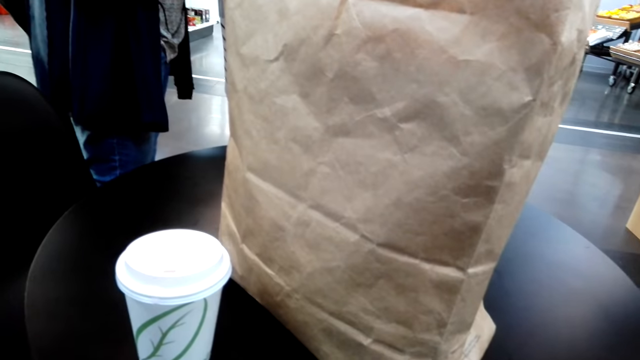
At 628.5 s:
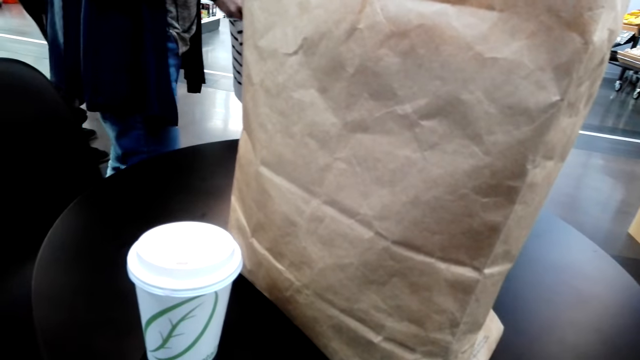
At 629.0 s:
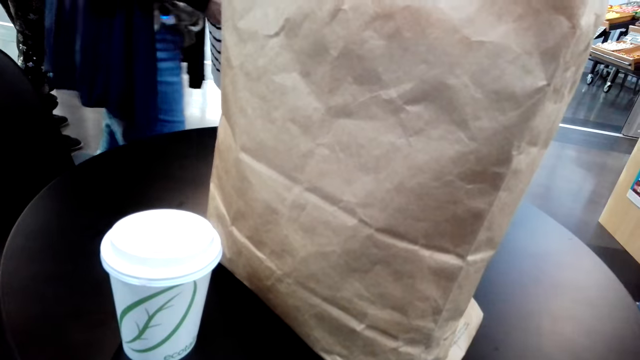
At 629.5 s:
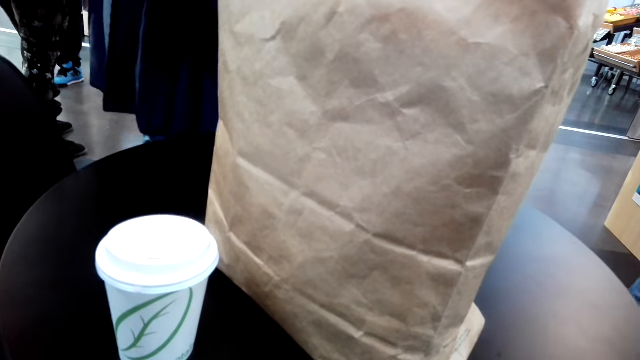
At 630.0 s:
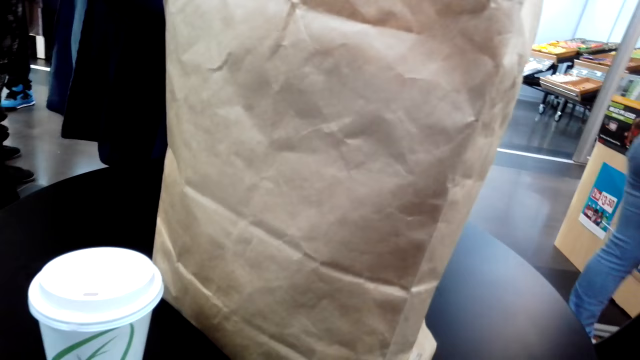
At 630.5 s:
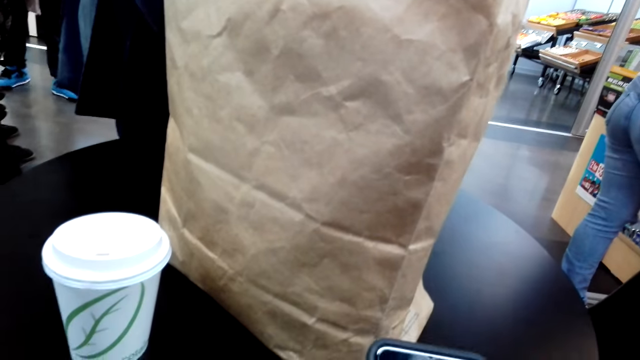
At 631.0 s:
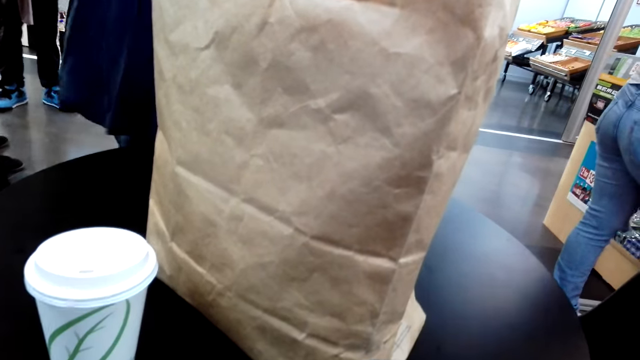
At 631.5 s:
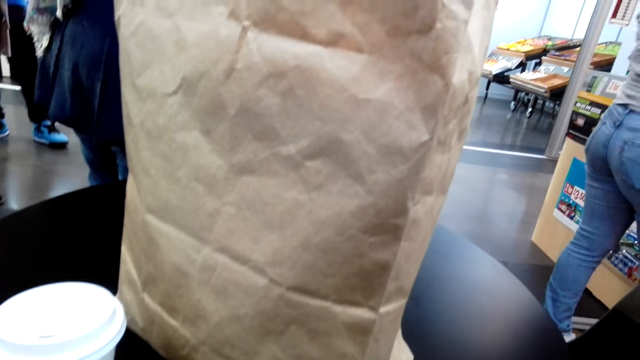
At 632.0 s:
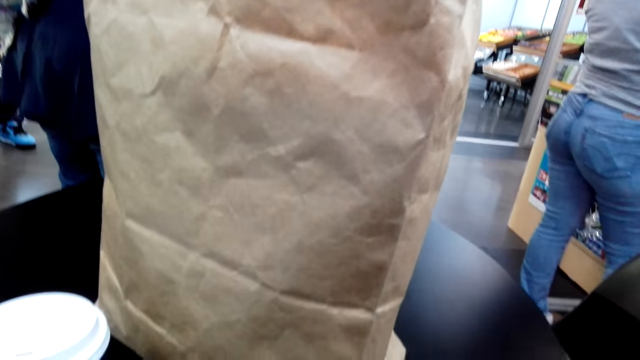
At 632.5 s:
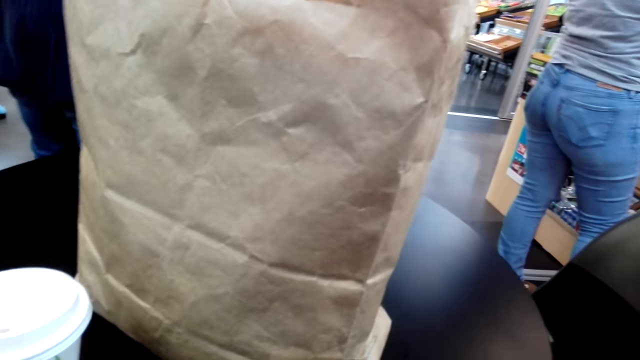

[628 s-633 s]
The camera wearer looks at the table.

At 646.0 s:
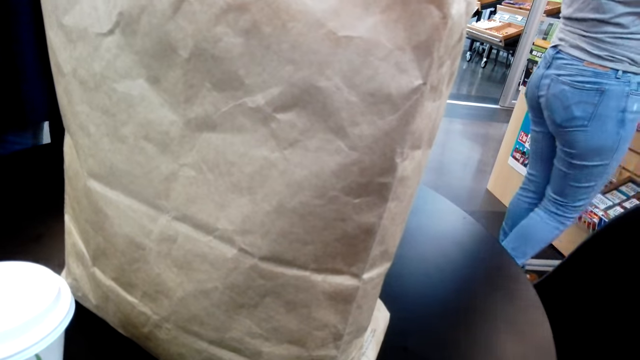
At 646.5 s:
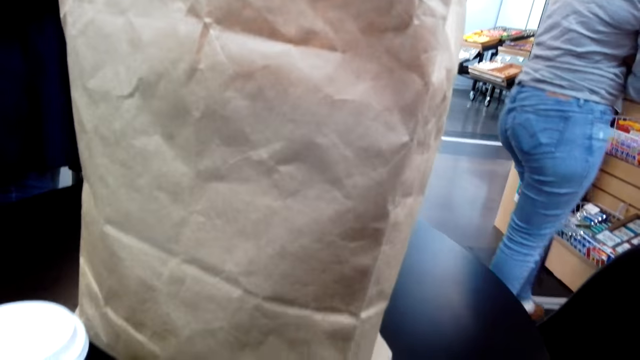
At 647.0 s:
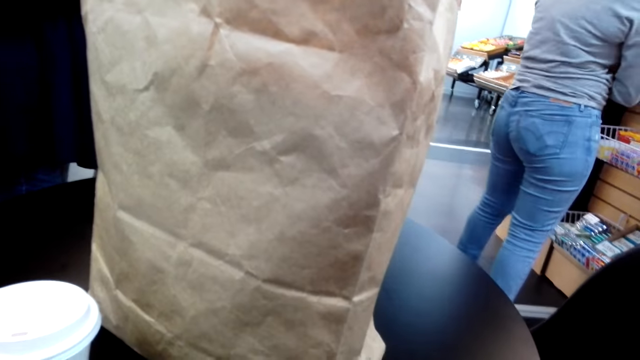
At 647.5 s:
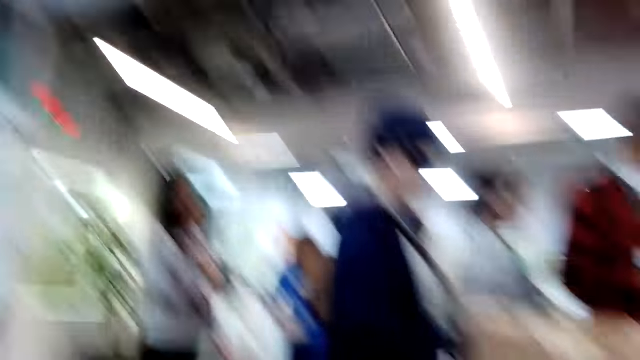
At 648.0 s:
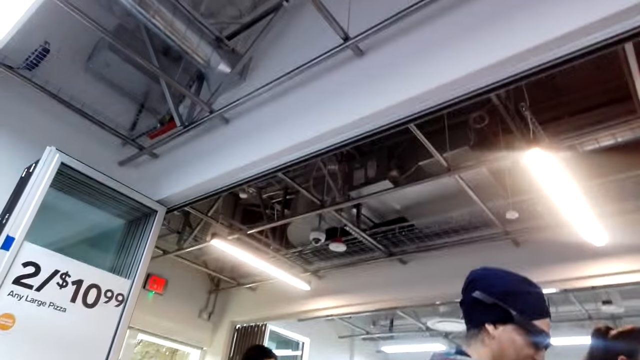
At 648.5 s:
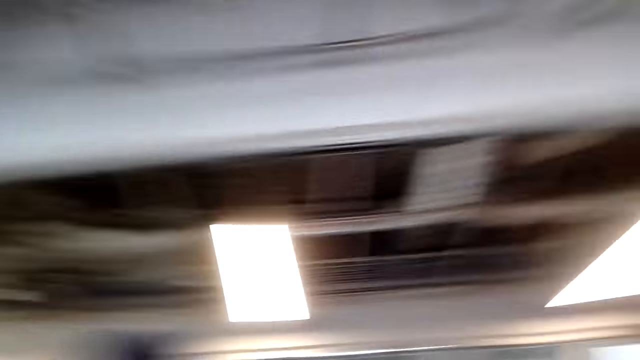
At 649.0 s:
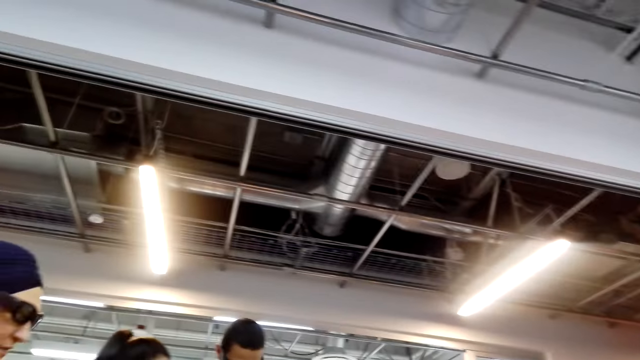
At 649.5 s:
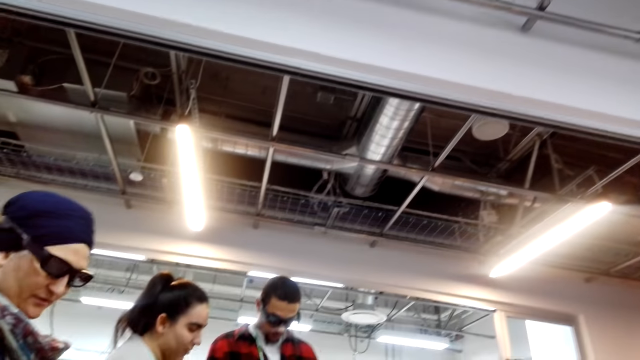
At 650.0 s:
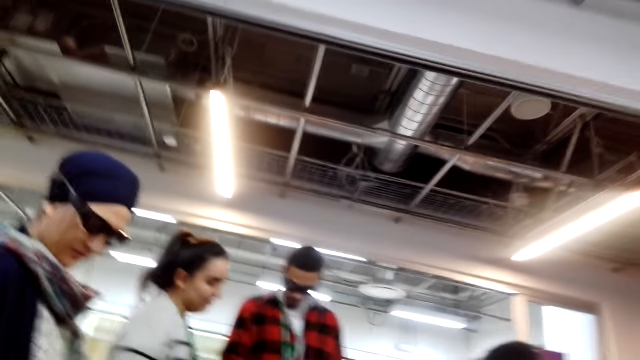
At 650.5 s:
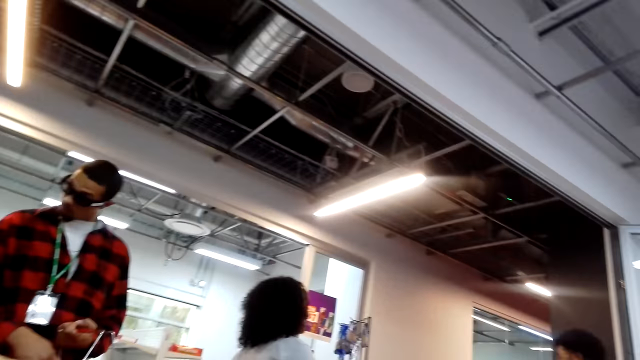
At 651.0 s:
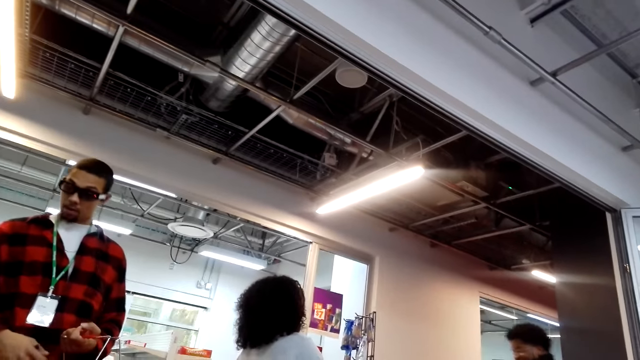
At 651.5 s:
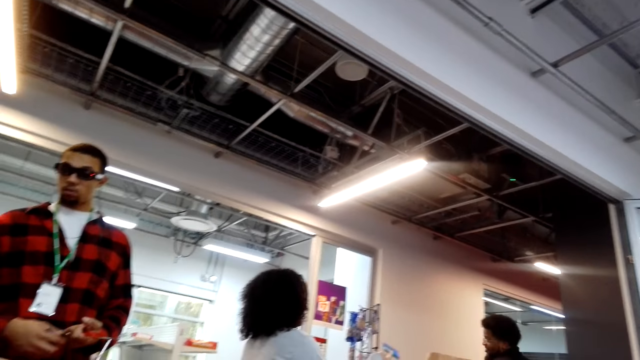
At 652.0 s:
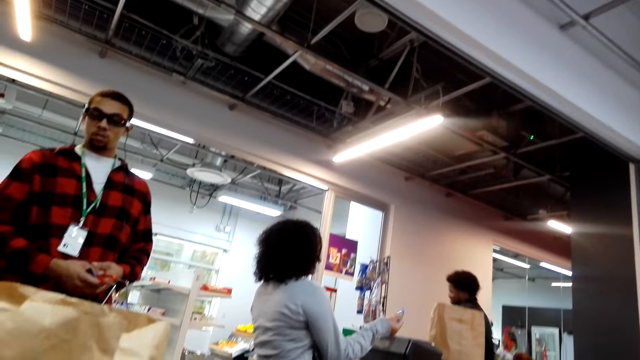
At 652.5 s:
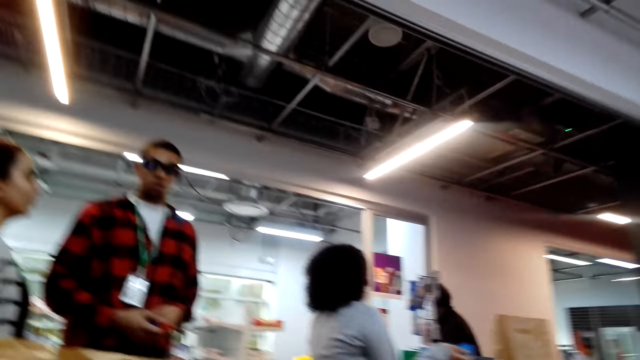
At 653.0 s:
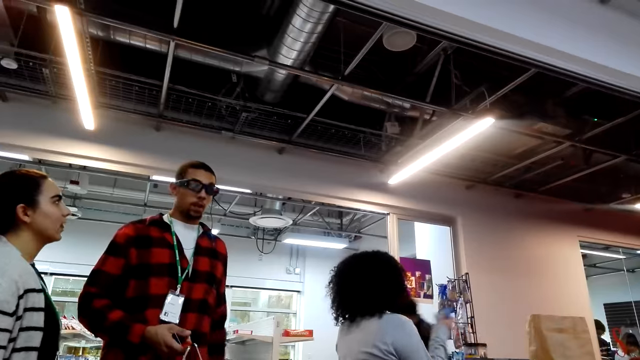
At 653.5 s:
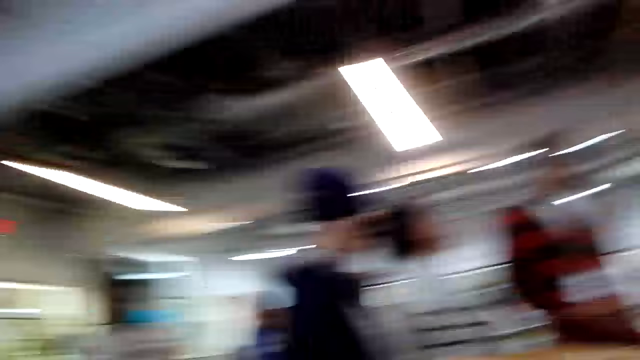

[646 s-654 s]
The camera wearer looks around the store.

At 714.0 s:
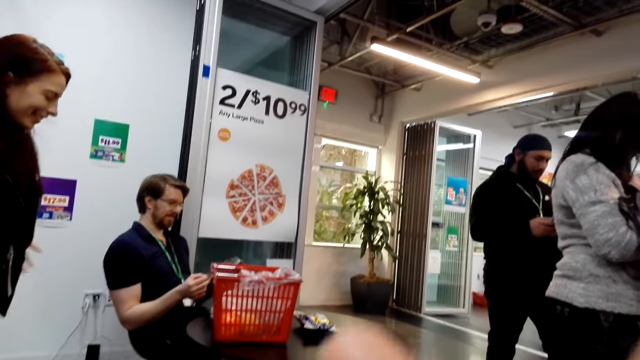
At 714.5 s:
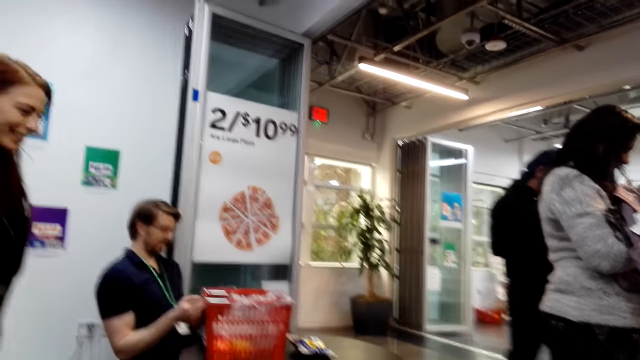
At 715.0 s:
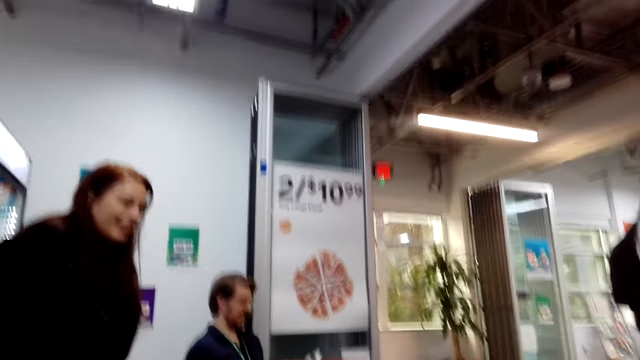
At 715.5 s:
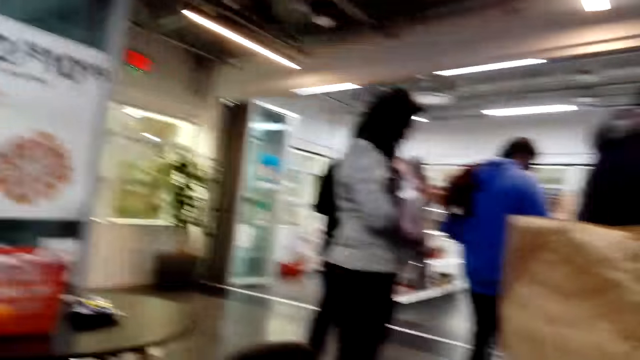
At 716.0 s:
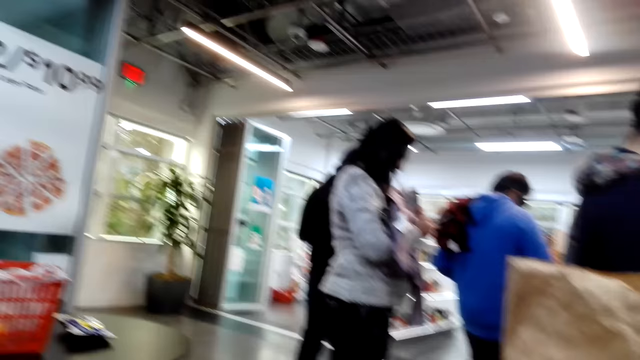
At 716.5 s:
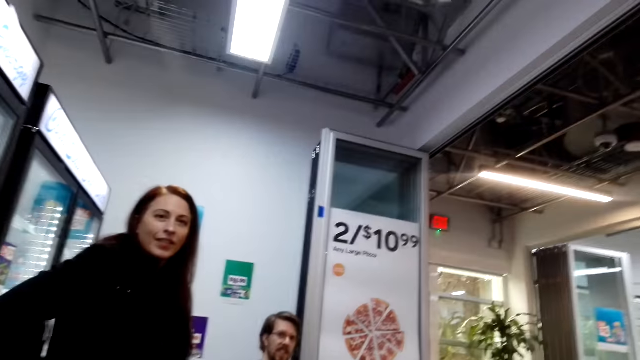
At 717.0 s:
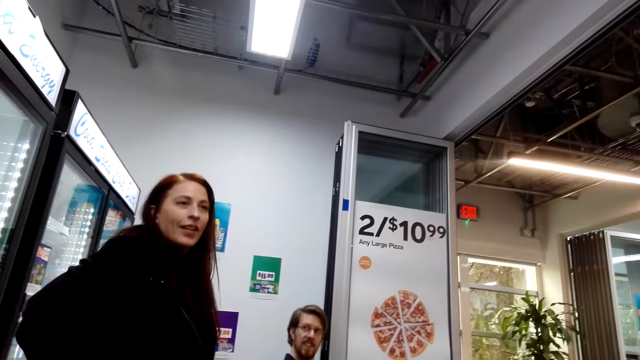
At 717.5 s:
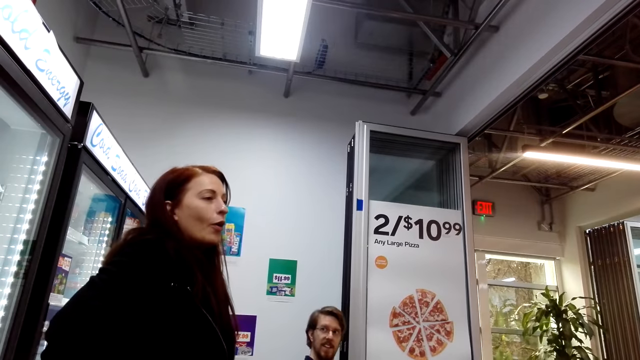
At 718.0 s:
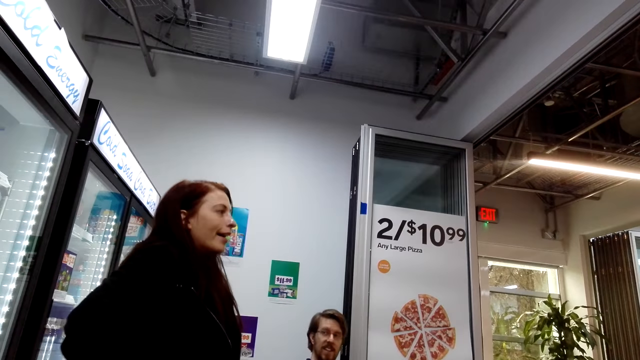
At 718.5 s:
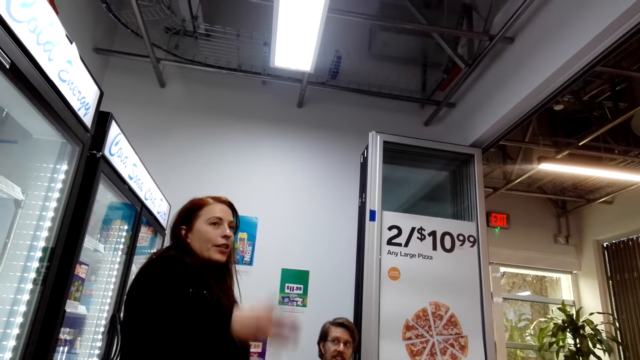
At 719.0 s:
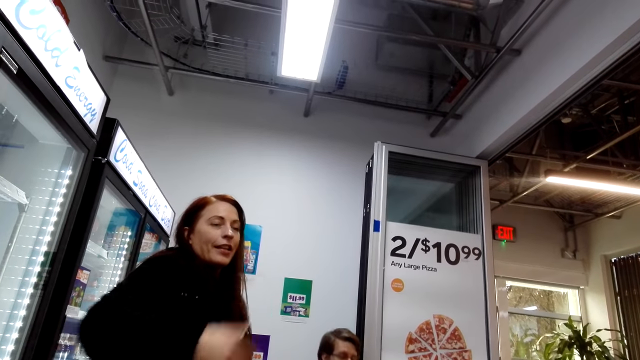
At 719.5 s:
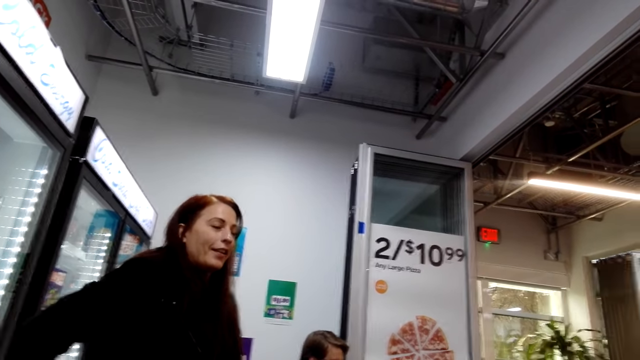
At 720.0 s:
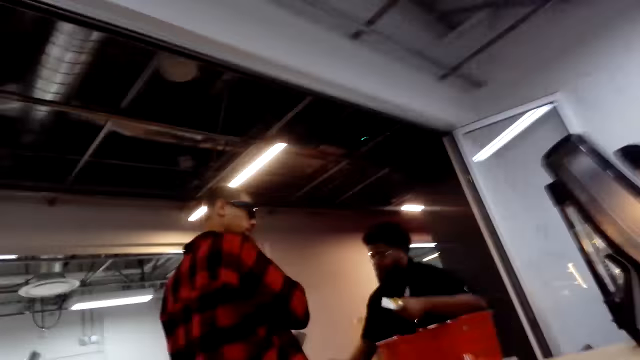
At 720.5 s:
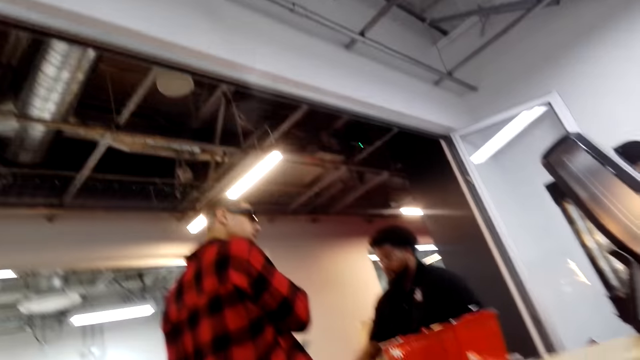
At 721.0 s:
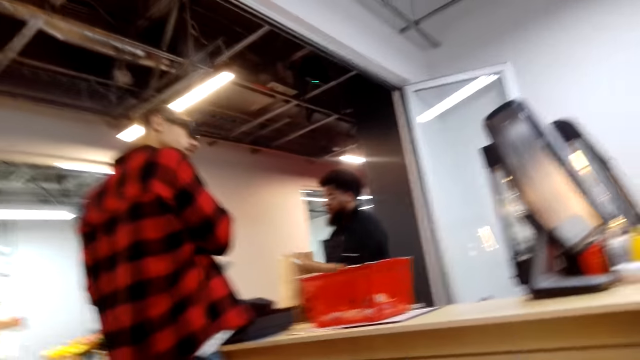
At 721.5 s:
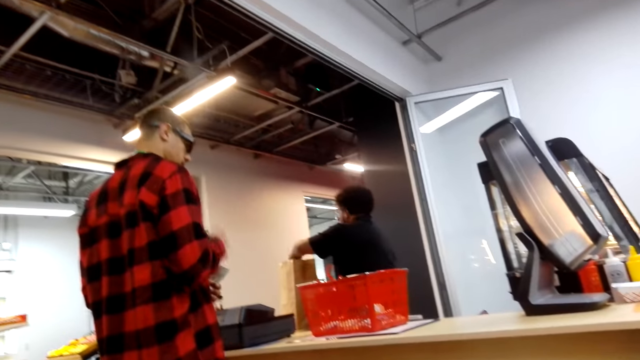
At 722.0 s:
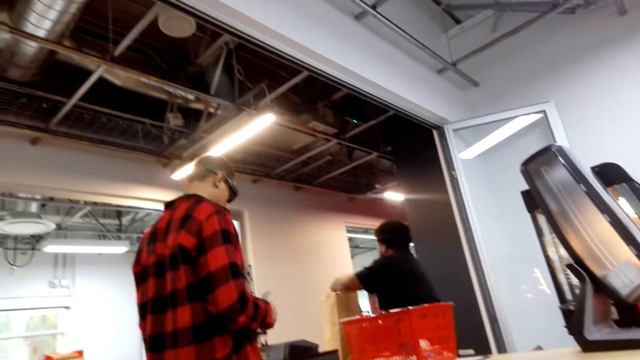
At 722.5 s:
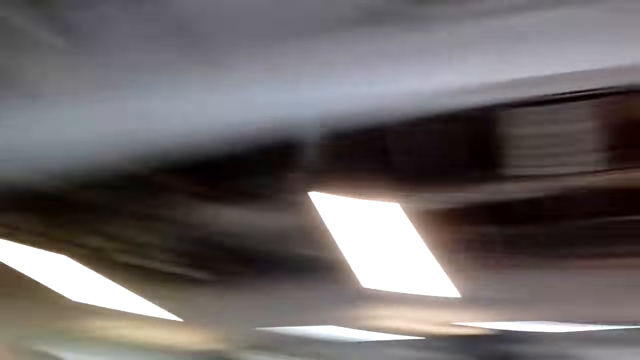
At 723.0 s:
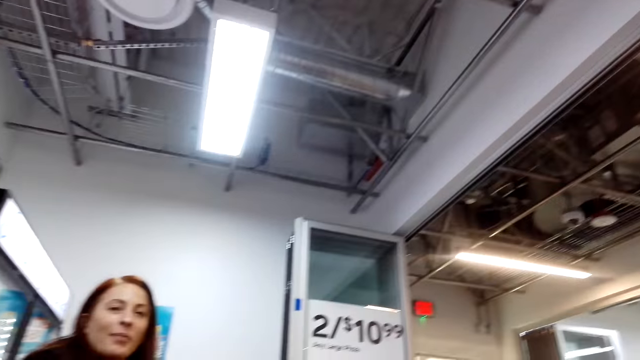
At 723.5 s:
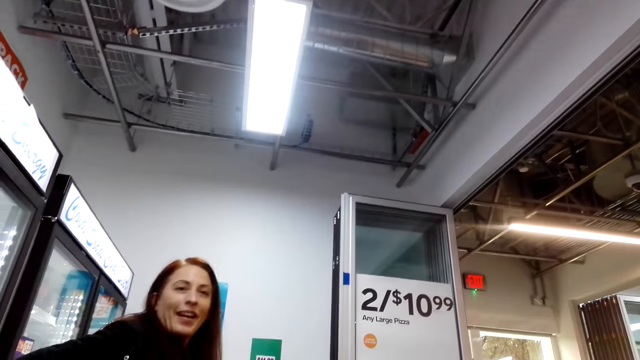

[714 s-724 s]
The camera wearer looks around the store. A woman interacts with the camera wearer. The woman talks to the camera wearer. The woman gestures her hand. The camera wearer looks around the store.
